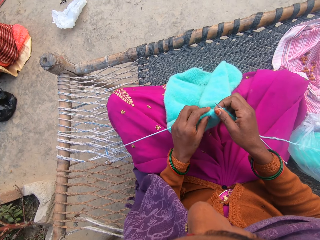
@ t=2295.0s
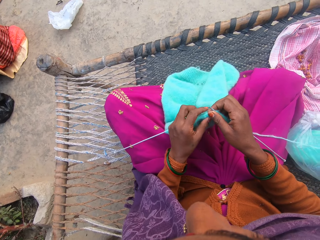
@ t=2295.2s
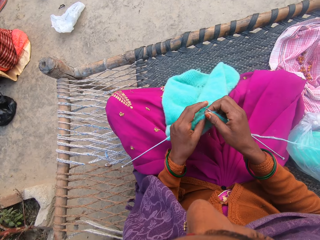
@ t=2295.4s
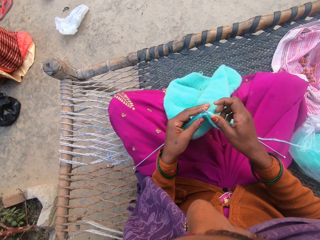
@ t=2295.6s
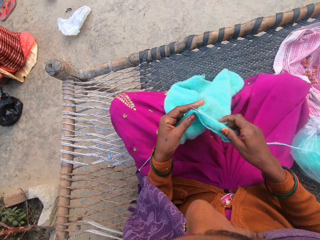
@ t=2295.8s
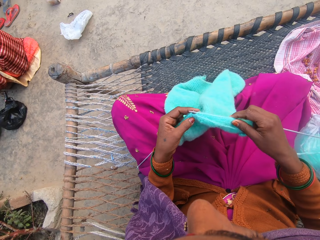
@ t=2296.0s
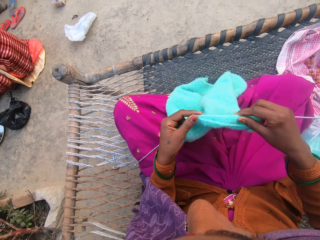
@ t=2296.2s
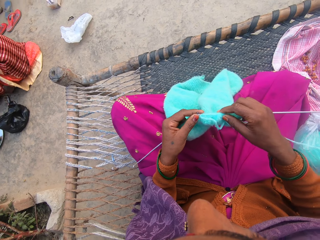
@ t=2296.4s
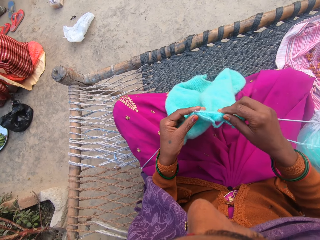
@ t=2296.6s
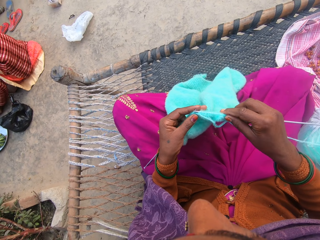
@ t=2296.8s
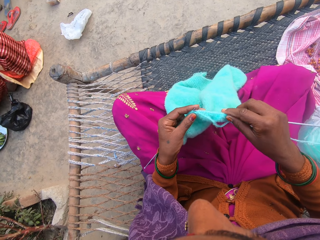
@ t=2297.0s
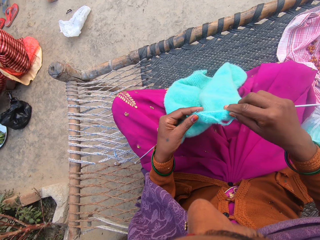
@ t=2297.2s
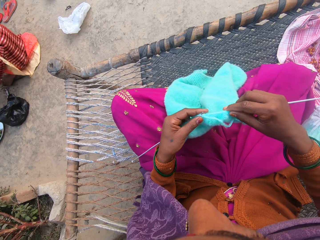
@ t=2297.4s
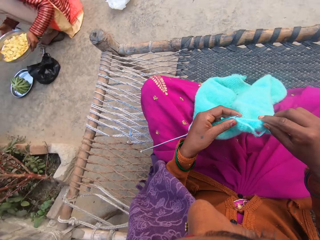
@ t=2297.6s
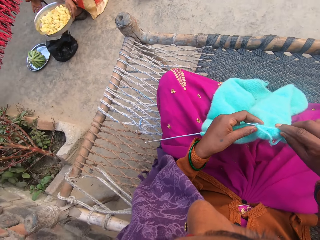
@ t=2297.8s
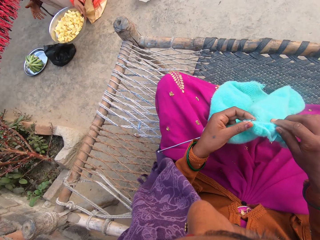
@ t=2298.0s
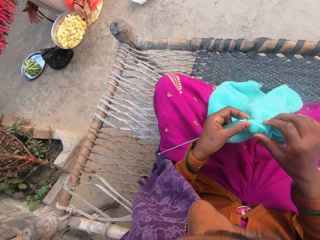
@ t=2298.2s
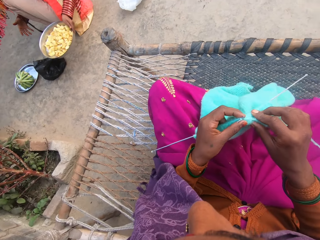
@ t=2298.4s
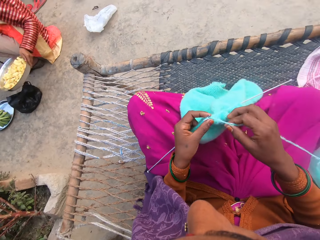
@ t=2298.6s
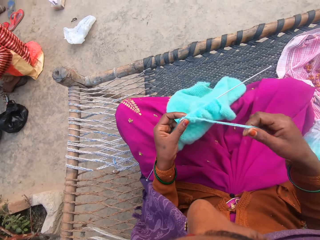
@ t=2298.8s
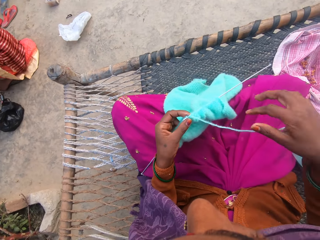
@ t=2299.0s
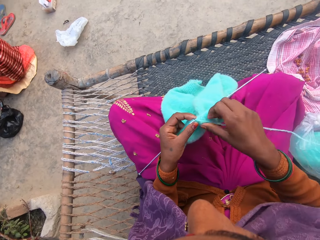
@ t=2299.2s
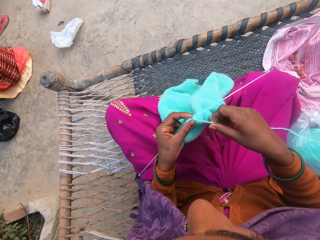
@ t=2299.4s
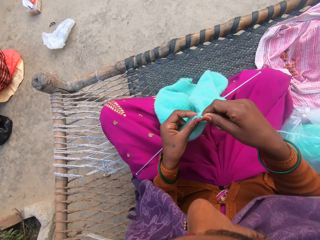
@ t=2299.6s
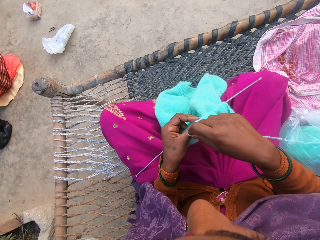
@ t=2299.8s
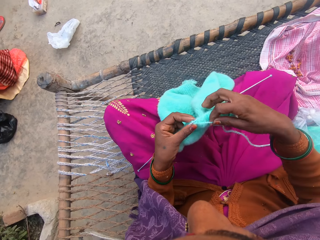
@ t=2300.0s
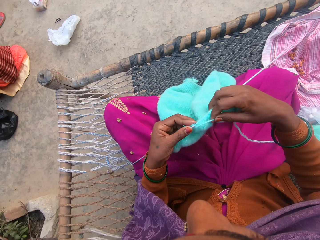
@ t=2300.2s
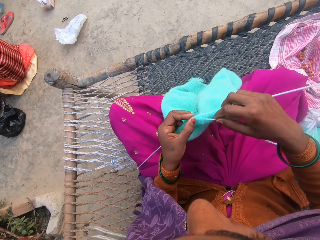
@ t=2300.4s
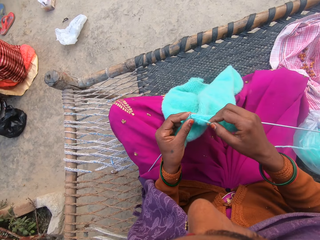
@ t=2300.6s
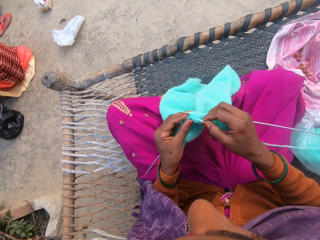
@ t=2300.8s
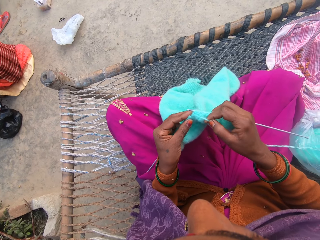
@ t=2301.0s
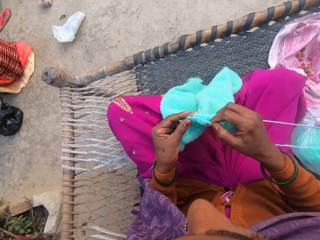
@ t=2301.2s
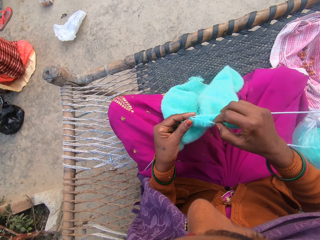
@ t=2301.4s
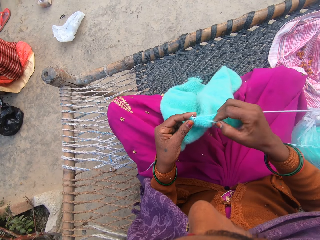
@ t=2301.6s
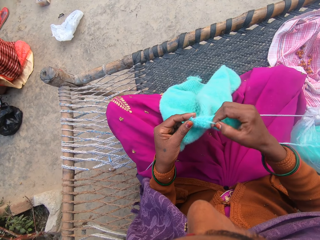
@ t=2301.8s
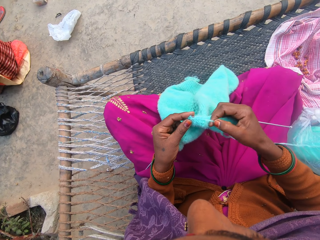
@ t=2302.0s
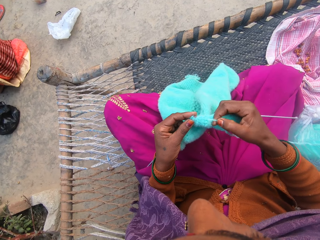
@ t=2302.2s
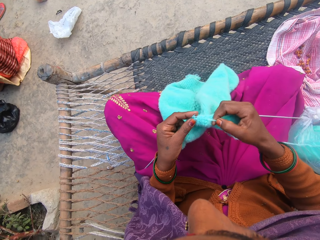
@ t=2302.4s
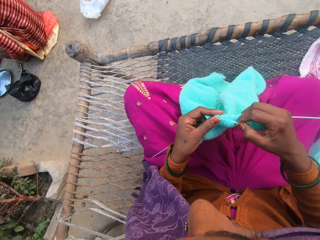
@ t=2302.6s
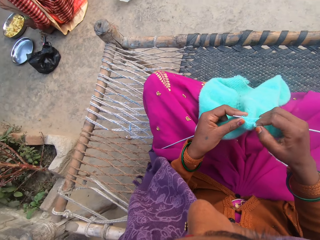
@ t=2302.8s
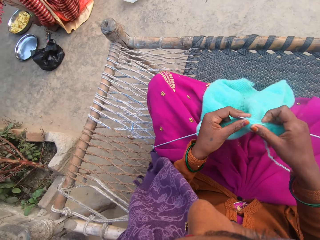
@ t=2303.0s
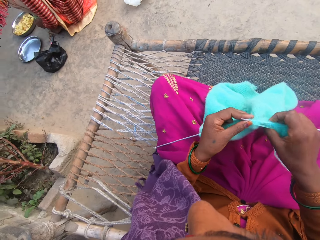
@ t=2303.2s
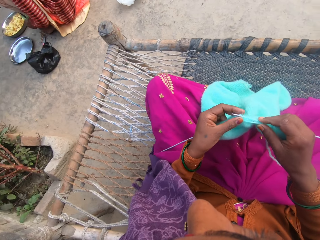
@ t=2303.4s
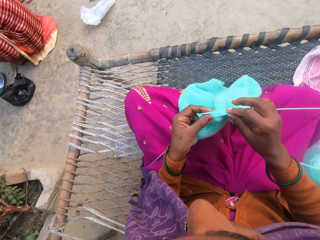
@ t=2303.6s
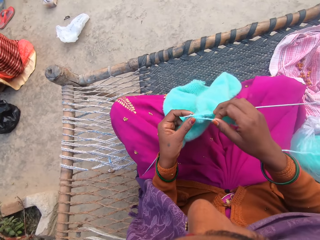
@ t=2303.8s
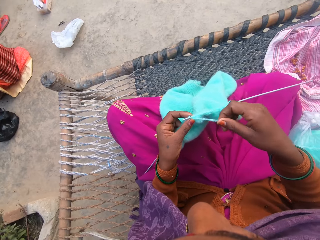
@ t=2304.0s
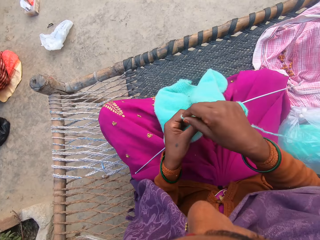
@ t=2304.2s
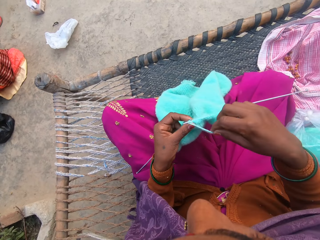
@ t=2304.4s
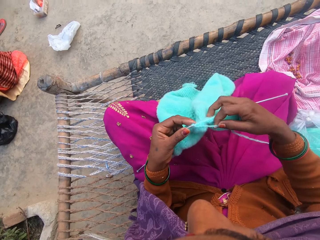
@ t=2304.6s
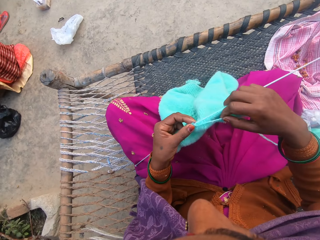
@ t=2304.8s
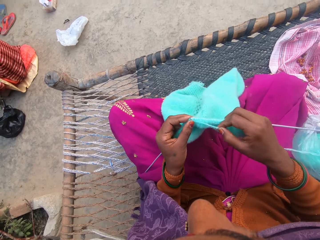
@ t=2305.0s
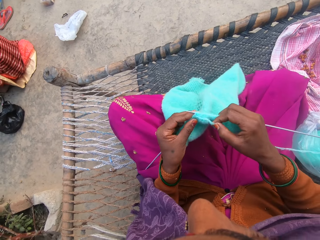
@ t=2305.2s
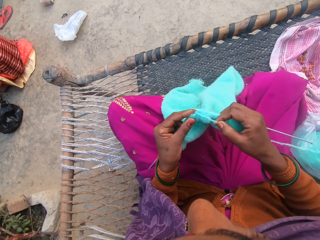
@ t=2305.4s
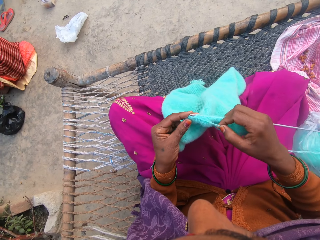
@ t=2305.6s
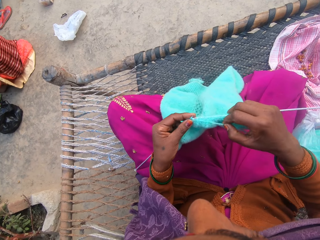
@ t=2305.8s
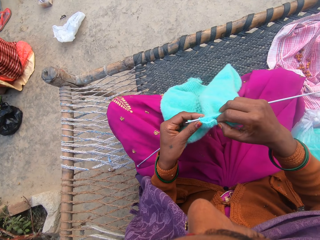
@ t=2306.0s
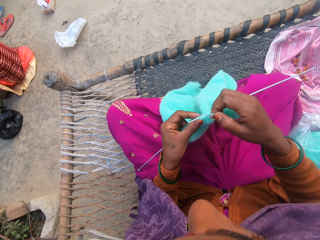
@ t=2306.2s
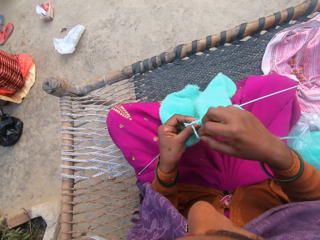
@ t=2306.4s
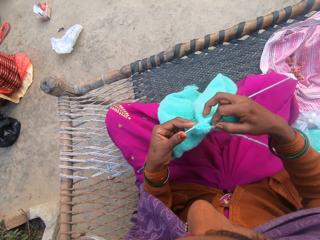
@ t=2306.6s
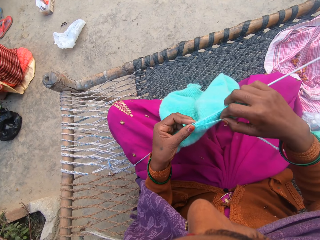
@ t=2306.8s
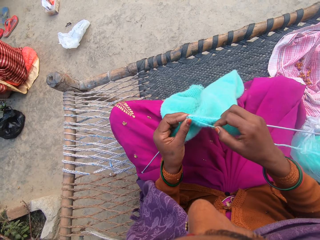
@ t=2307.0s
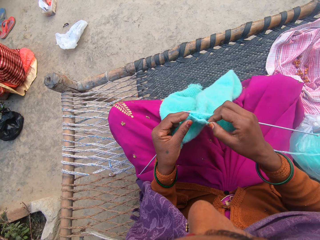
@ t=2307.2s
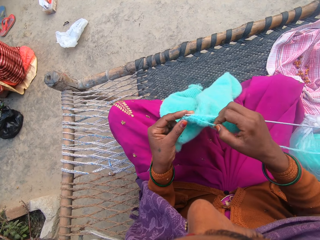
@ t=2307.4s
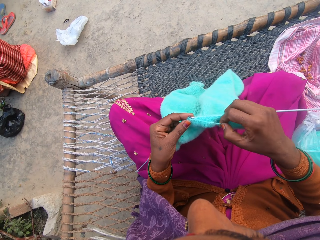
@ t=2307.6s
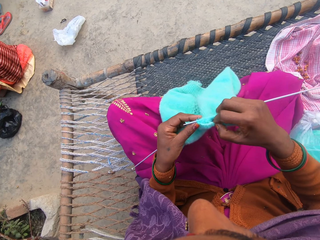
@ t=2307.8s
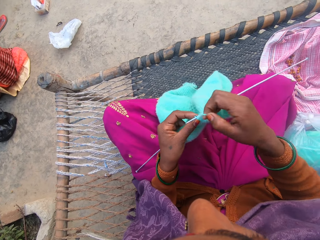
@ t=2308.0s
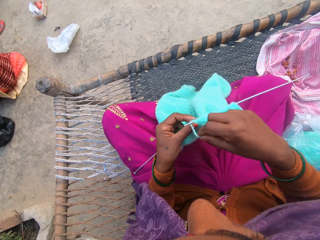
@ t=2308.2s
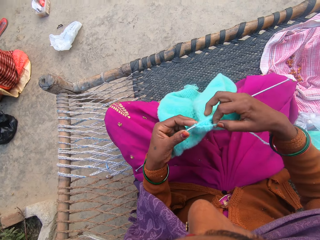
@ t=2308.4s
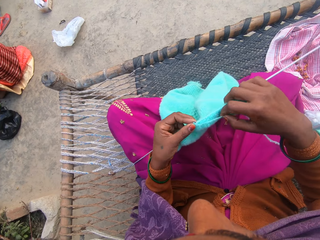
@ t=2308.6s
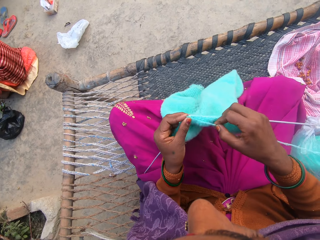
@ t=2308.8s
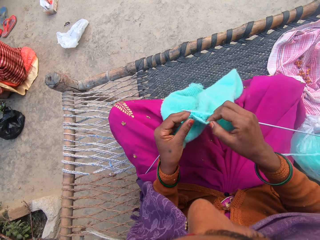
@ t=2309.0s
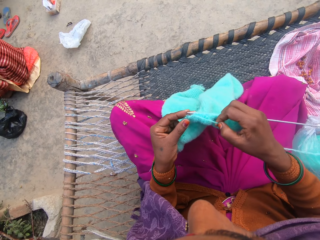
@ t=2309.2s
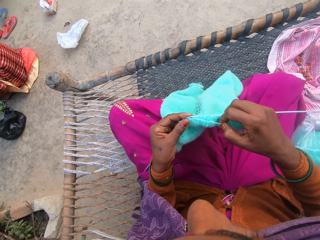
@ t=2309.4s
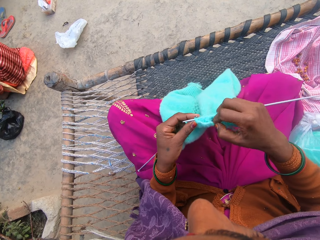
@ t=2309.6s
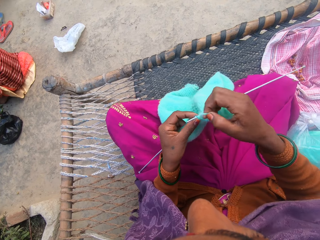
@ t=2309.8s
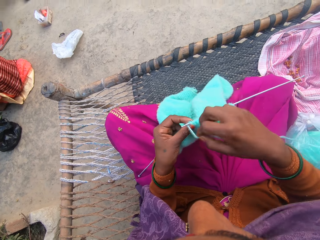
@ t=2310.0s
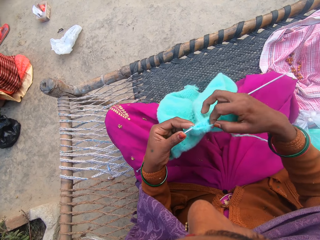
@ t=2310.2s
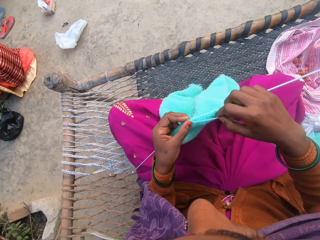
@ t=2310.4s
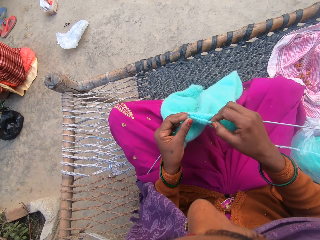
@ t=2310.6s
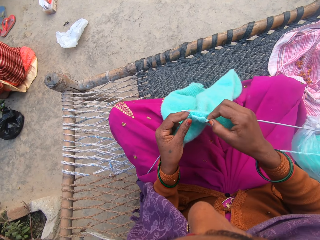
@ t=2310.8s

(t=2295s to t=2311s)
The camera wearer sticks the knitting needle in the fabric. She knits the wool in her hands with the knitting needles. A girl shows the camera wearer a bowl of sliced potatoes. The camera wearer adjusts the thread. The girl picks up a bunch of bananas and peels off the bananas.

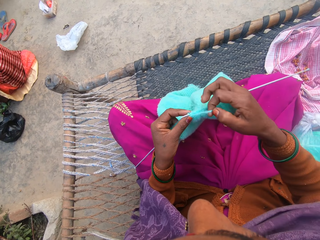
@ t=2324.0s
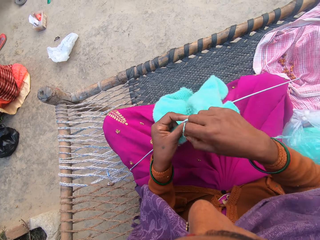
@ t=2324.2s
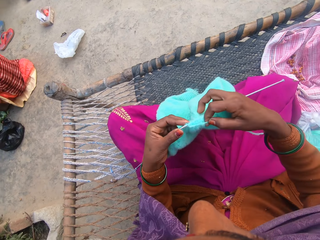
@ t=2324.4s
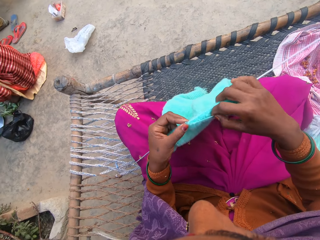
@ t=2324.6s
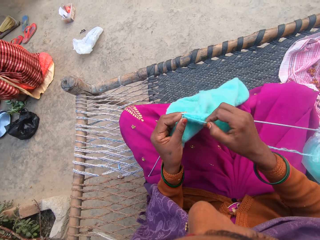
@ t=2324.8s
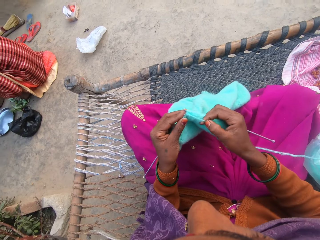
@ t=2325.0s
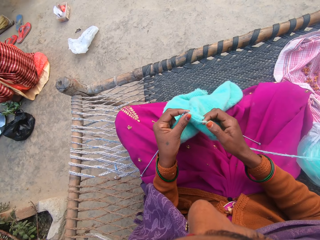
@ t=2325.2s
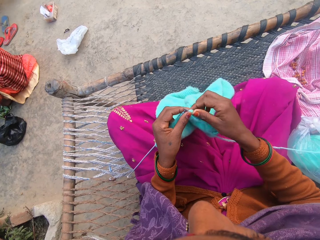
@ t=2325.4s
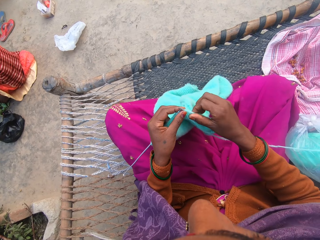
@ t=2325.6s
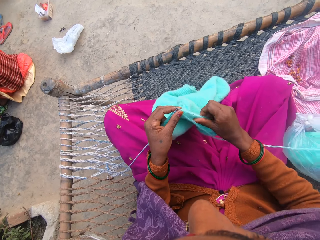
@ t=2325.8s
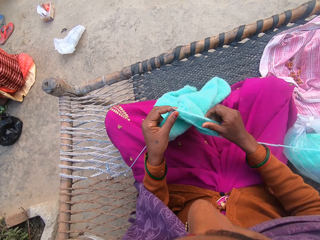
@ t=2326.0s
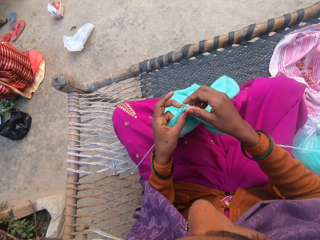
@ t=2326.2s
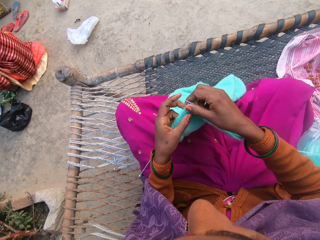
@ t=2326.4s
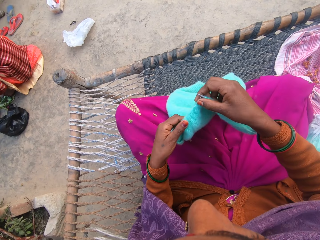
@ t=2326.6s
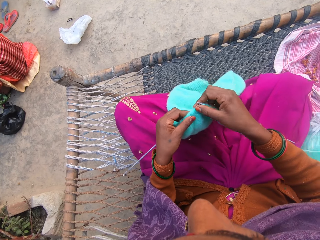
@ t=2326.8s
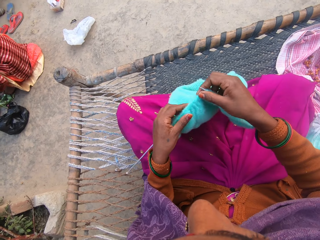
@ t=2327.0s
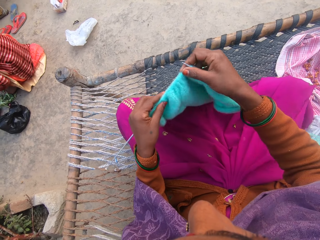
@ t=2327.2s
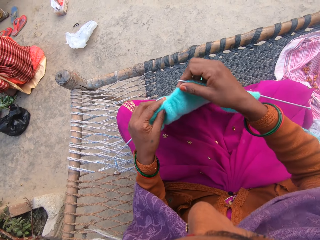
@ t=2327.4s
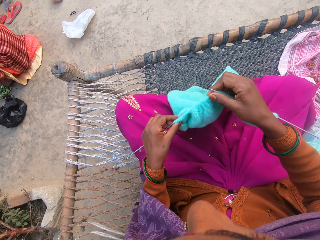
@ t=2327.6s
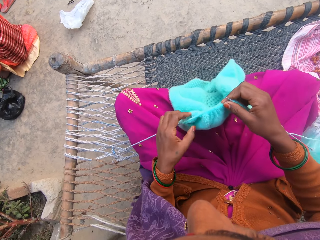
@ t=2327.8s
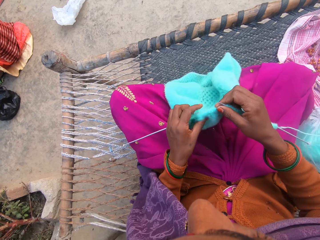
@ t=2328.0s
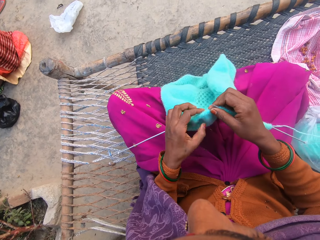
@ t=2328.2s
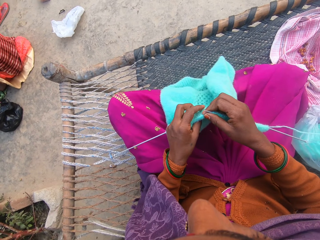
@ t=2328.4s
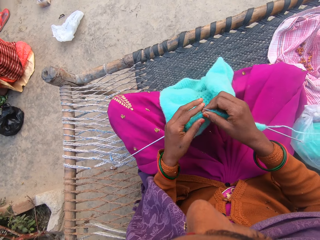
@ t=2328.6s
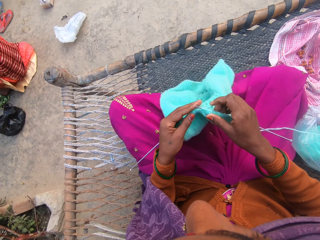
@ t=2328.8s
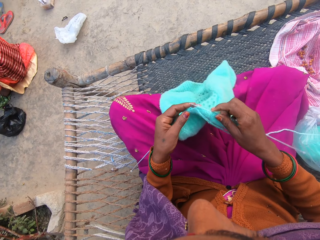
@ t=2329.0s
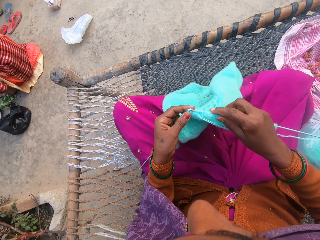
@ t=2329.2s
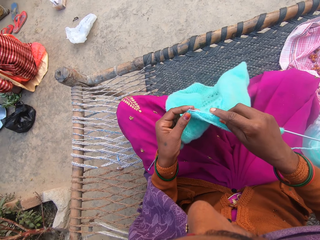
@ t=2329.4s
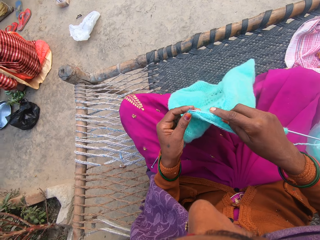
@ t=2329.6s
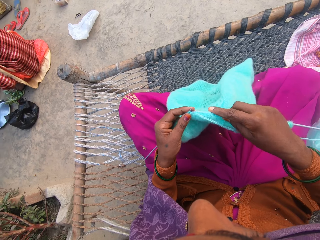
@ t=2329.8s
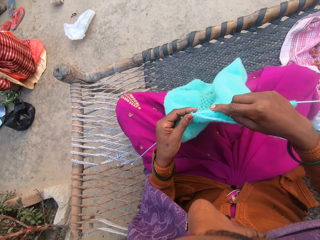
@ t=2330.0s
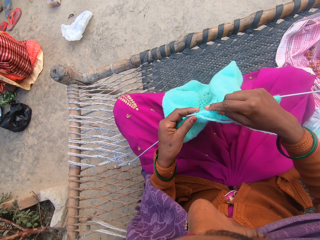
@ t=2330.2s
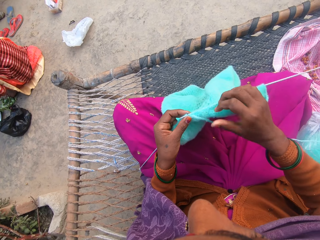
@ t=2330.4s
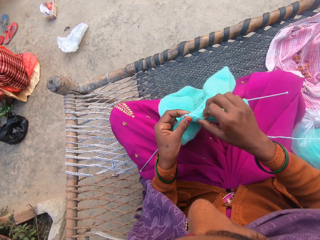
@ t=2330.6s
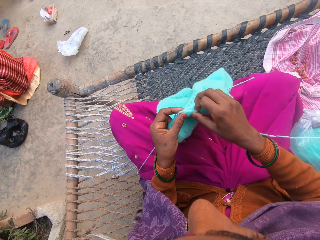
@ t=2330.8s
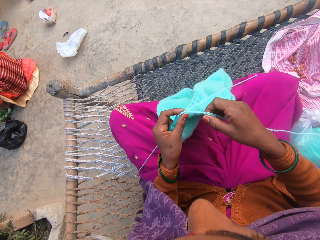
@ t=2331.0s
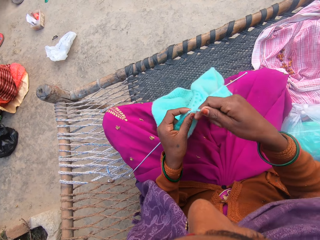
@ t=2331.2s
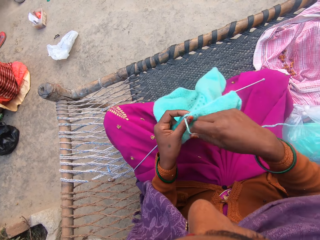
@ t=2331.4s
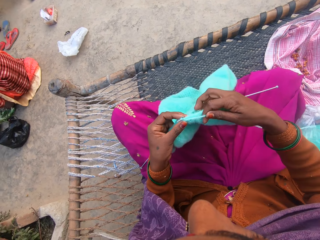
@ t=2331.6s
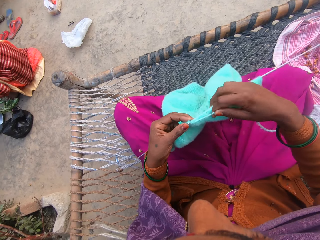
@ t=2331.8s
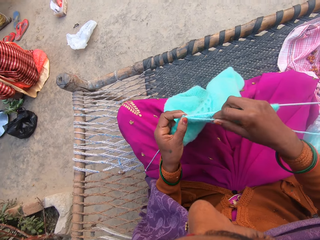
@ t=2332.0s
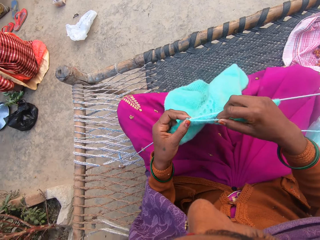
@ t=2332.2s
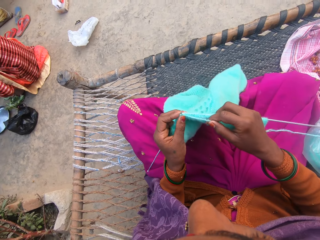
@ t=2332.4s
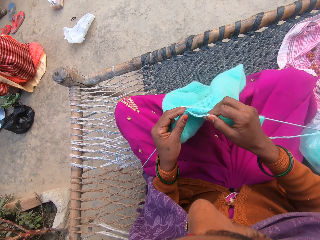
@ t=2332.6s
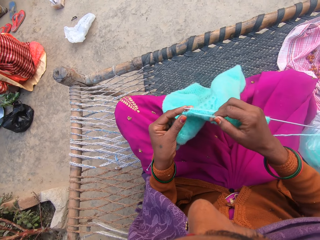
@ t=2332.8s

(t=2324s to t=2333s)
The camera wearer adjusts the wool on the knitting needle. She knits the wool in her hands with the knitting needles.
